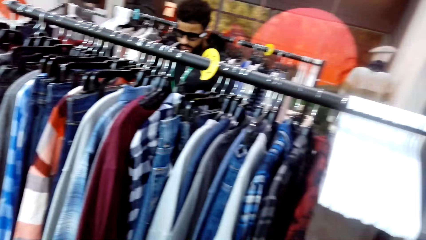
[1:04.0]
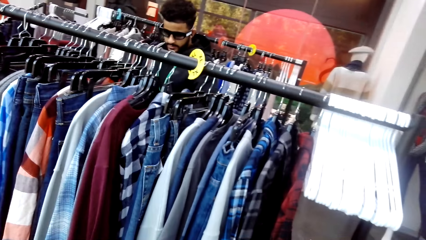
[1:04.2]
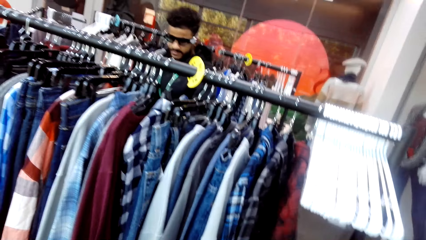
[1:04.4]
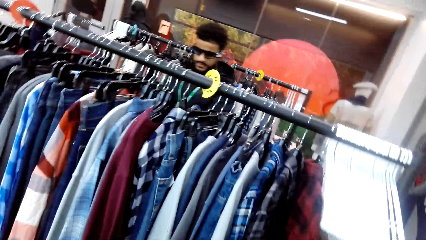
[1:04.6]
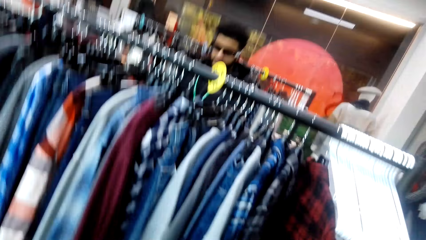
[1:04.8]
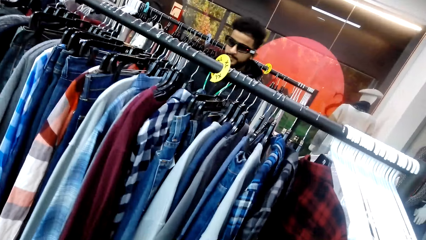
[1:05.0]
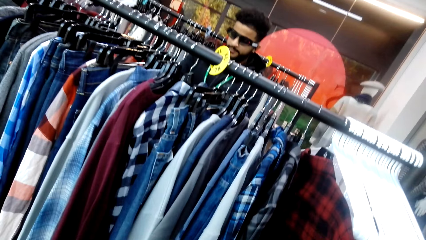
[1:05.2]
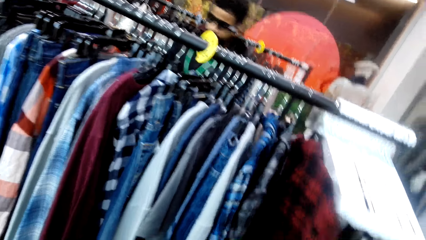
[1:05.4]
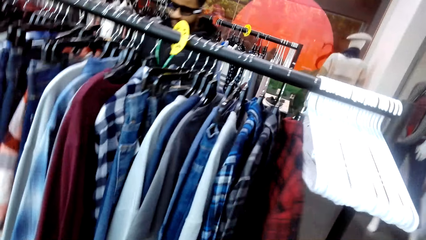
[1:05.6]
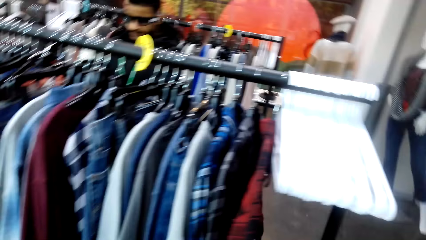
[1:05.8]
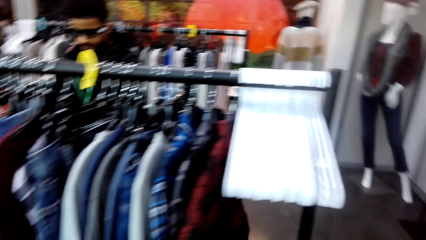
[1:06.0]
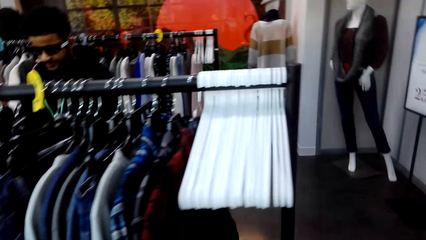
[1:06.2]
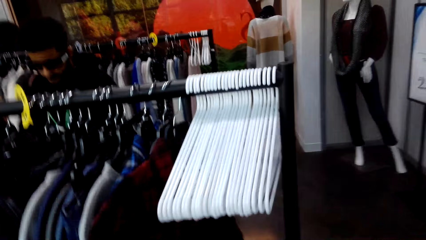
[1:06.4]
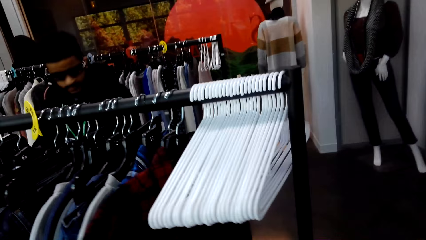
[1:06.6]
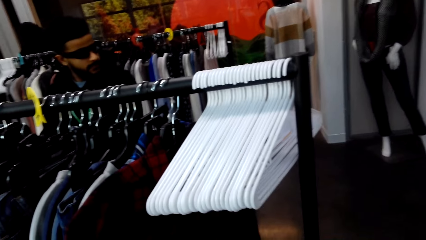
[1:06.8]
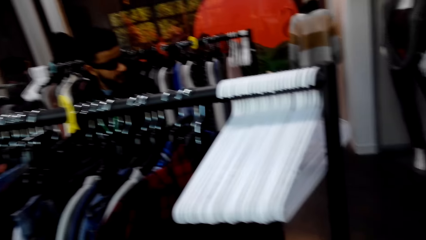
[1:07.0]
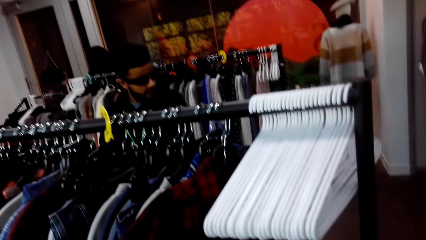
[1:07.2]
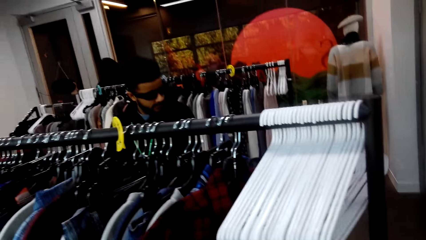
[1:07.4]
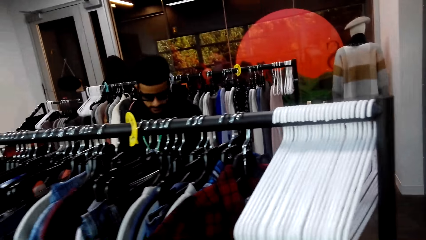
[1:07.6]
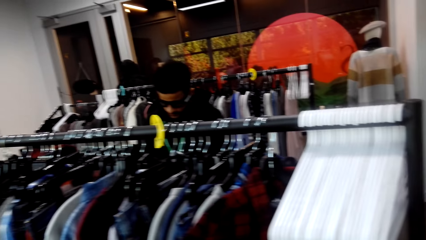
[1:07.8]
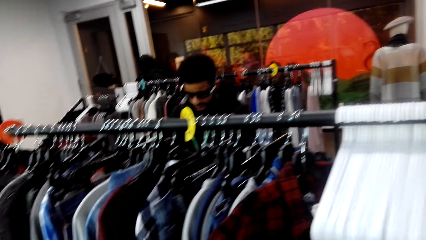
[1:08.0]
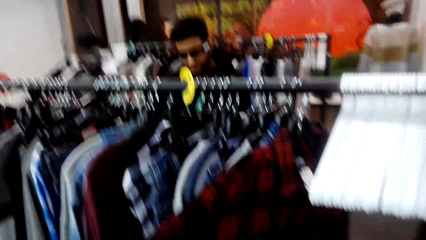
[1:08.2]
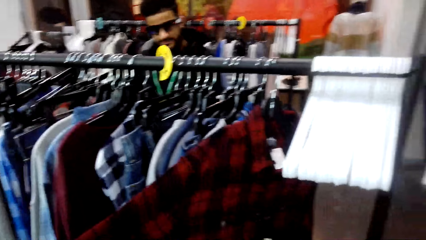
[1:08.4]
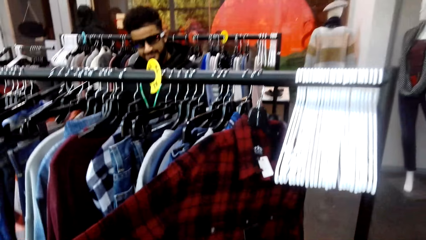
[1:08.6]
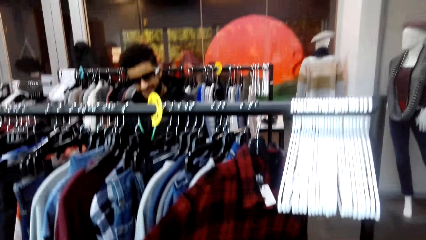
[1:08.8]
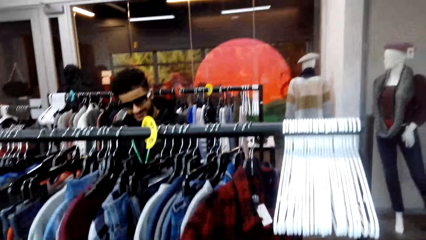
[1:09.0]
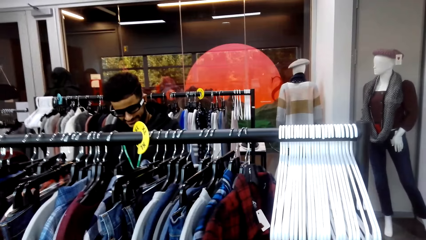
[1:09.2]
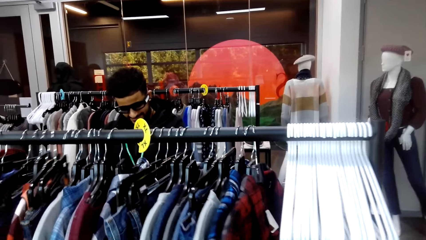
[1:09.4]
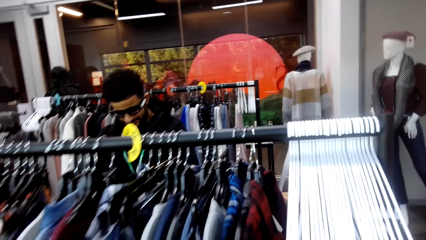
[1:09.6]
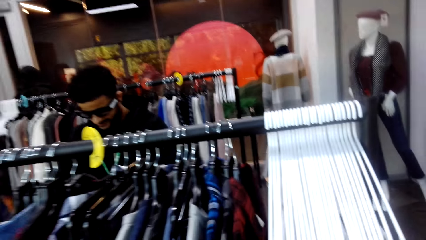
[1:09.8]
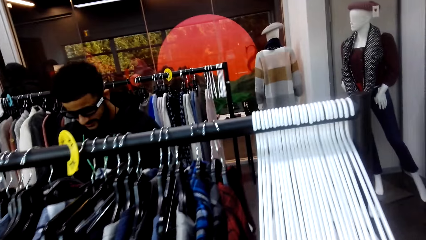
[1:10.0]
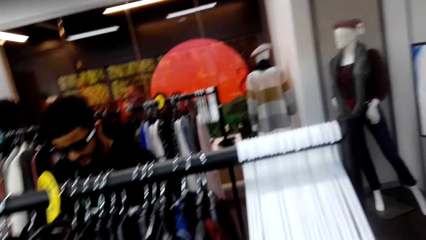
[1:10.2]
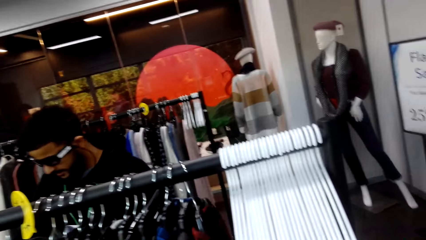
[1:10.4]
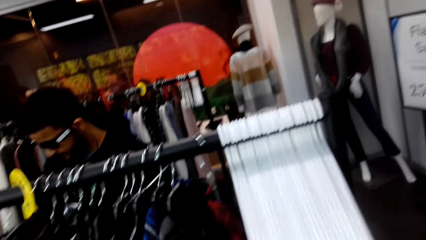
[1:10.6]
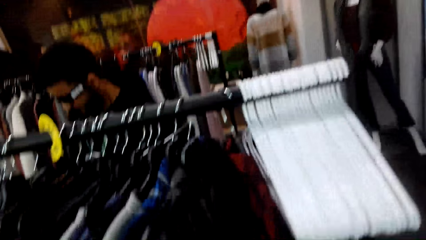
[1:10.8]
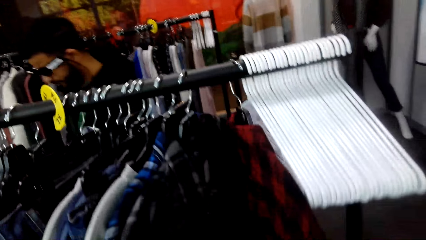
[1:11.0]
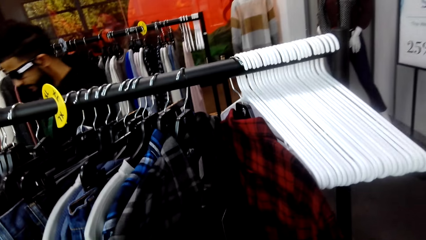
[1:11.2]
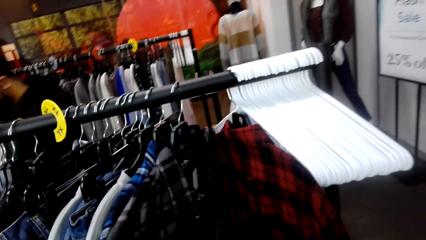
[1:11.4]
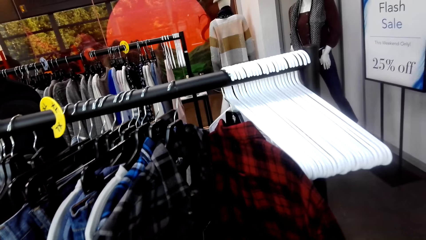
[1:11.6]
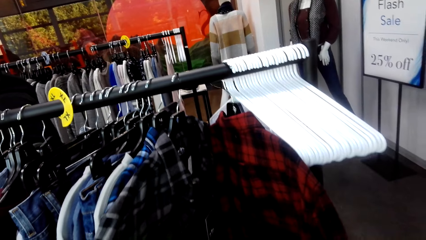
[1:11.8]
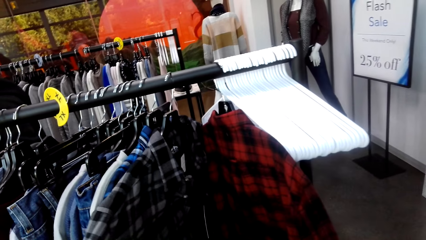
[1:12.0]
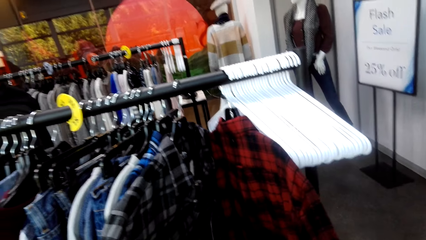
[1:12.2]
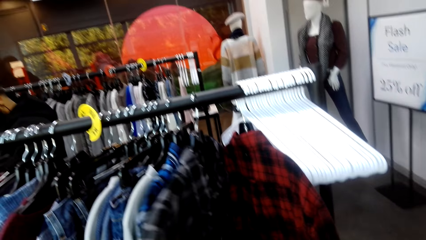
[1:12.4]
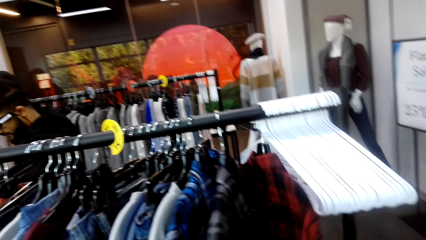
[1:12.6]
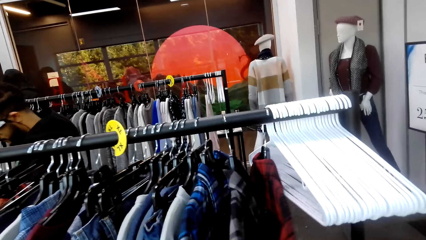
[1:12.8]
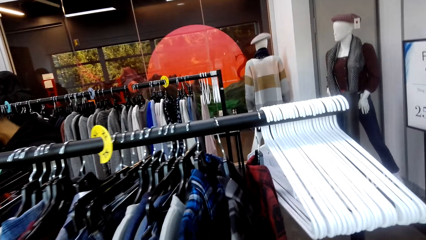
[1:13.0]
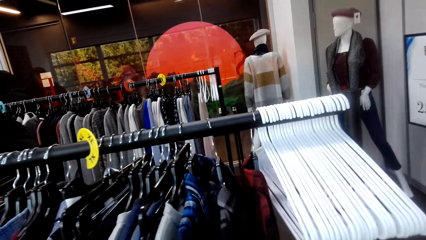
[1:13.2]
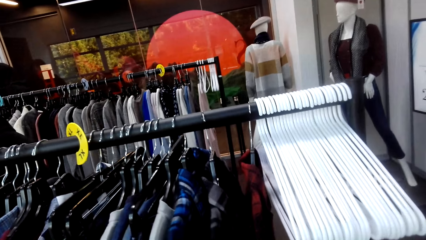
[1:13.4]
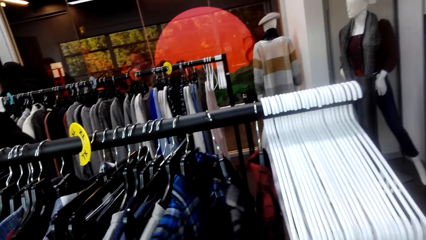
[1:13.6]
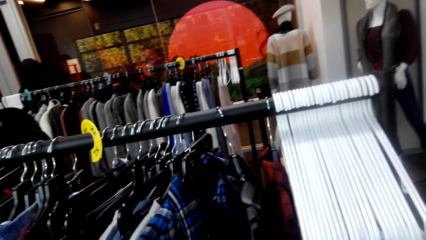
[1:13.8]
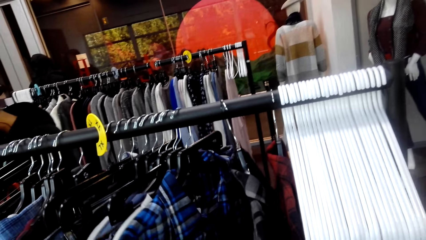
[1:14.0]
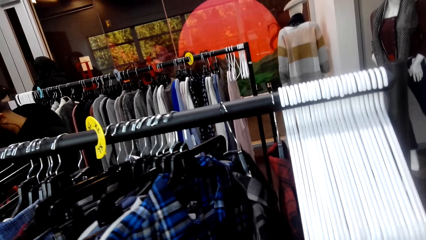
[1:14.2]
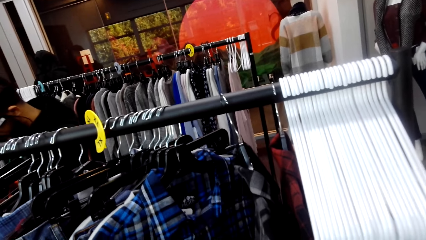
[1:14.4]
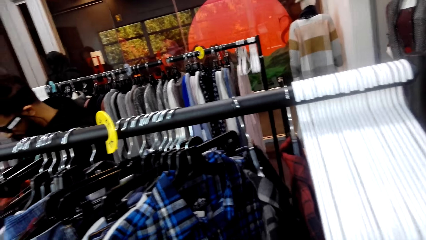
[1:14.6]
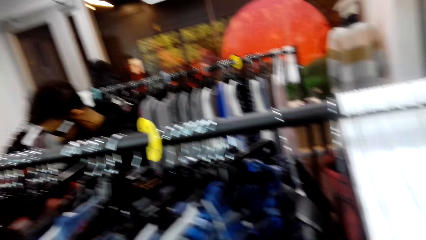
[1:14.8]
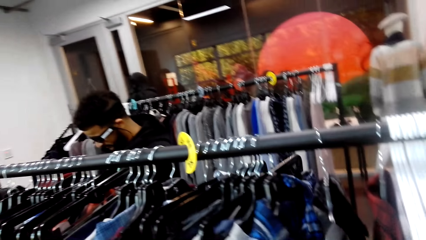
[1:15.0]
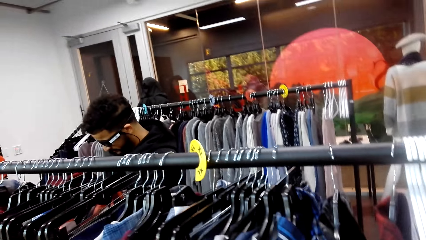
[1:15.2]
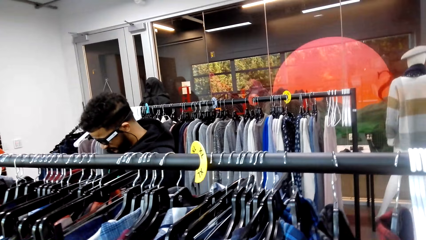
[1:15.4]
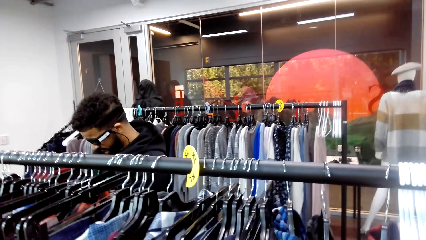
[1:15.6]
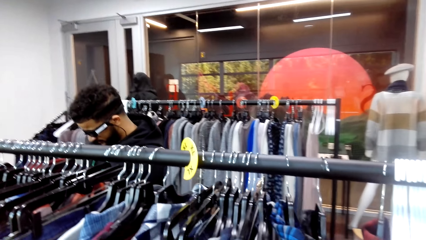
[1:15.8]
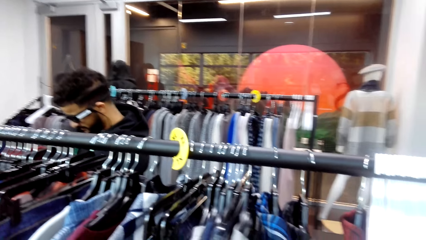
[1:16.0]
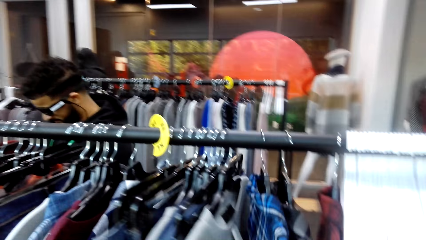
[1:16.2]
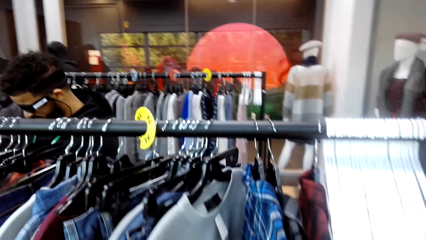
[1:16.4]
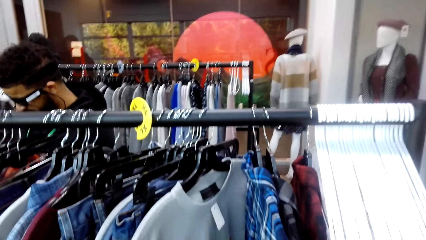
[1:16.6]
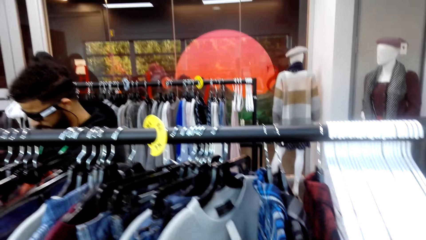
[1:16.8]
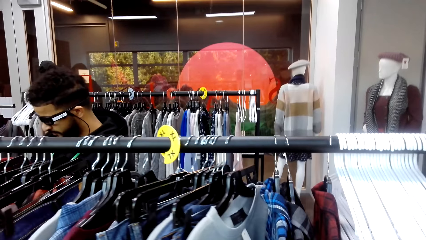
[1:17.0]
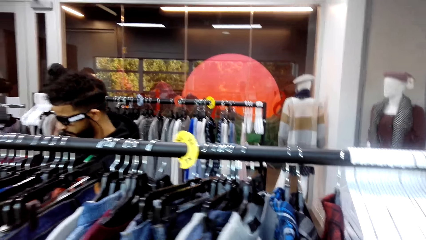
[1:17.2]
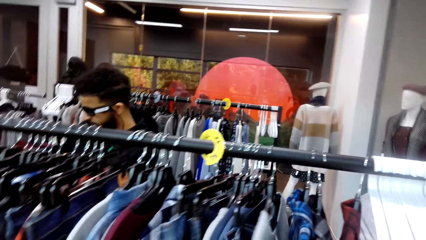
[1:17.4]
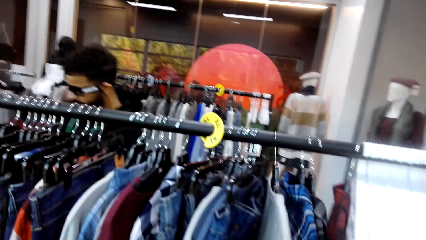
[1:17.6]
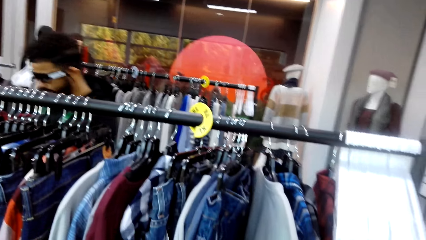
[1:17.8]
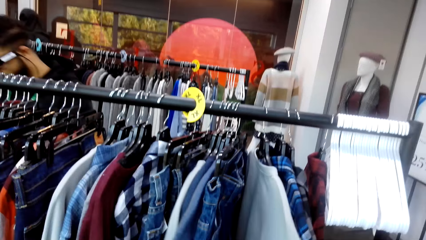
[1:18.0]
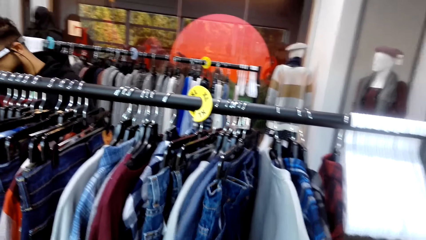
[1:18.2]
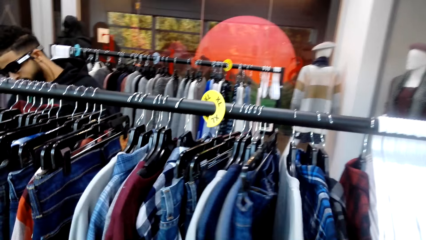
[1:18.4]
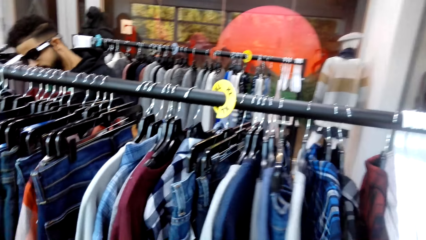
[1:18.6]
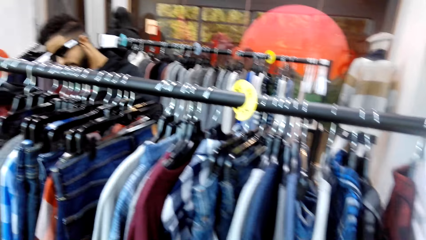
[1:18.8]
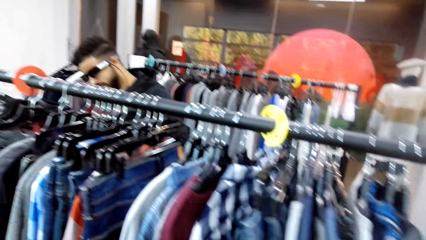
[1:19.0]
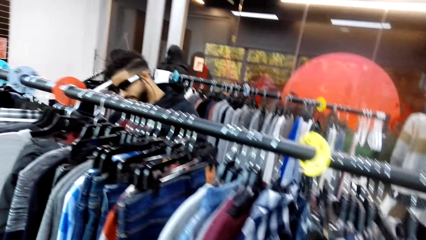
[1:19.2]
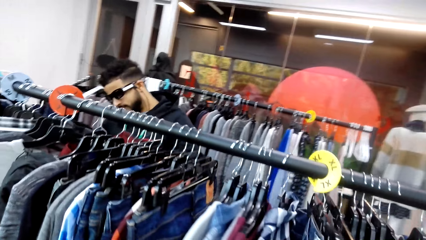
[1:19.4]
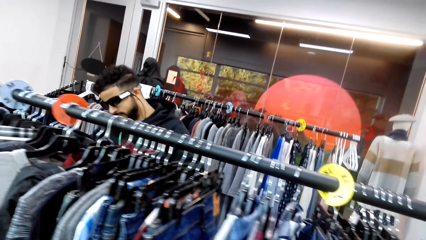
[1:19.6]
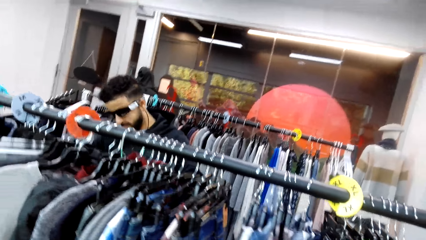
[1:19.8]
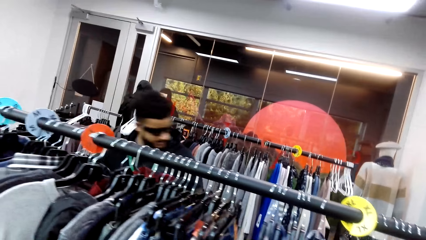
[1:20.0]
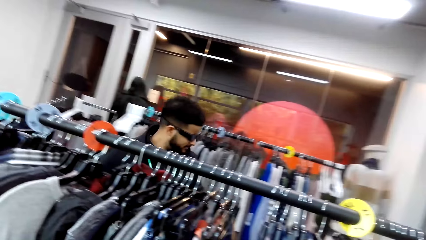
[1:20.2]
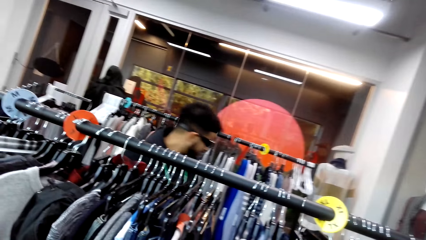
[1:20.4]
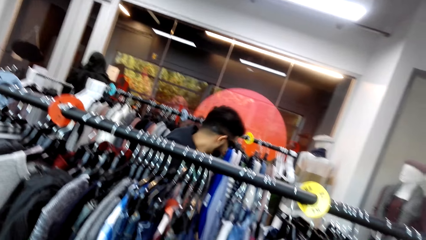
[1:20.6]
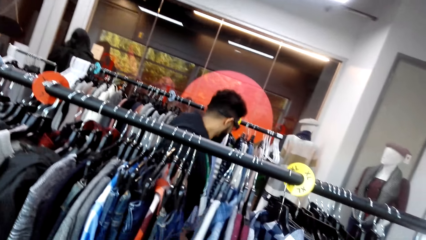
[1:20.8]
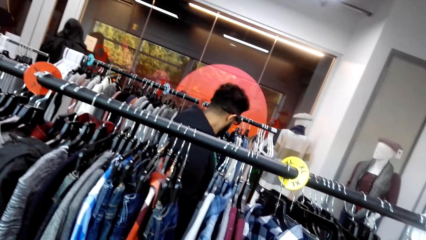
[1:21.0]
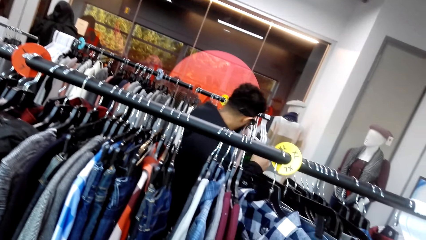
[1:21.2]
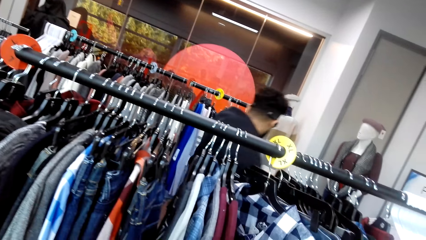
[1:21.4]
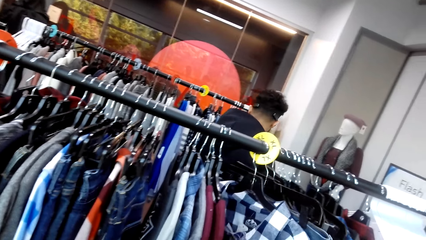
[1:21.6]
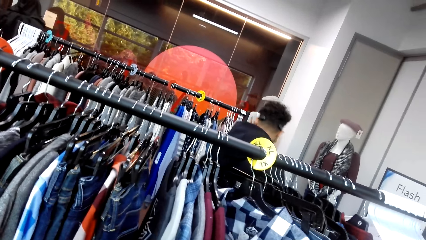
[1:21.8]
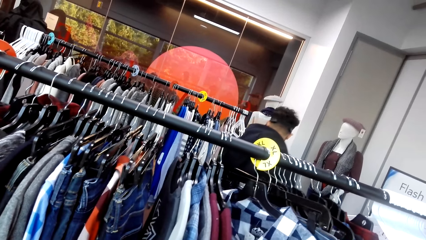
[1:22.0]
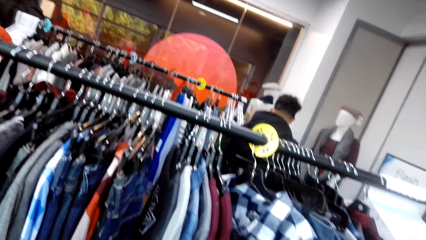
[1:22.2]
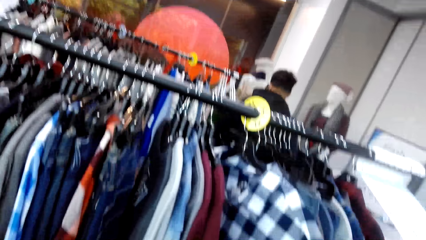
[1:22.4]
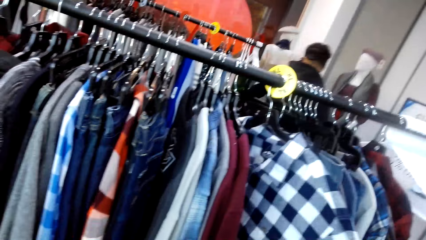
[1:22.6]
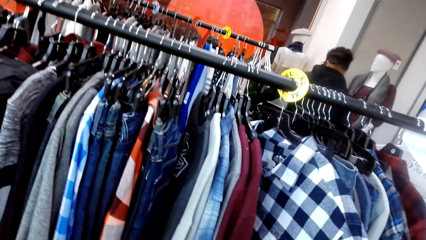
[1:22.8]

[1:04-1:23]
The camera wearer looks around the shop. They inspect hanging shirts. A man touches clothes on the stand. The man walks around. The camera wearer touches the clothes on the stand. The man walks around the shop.
